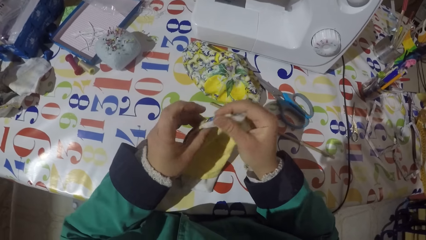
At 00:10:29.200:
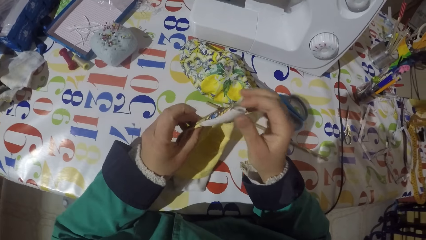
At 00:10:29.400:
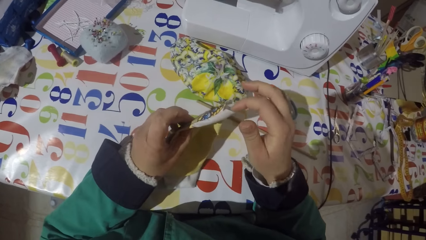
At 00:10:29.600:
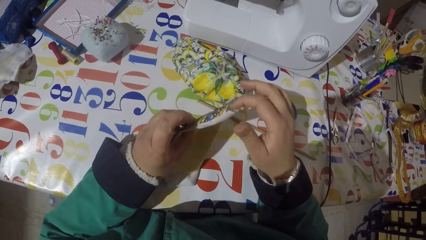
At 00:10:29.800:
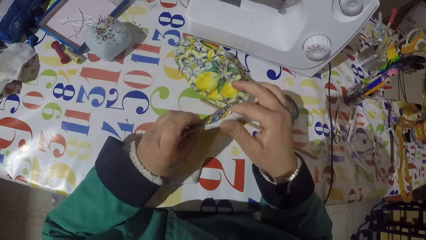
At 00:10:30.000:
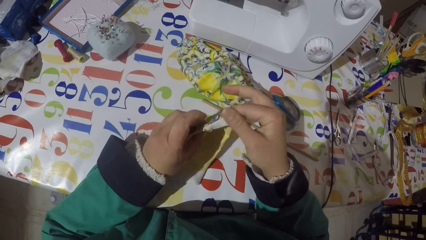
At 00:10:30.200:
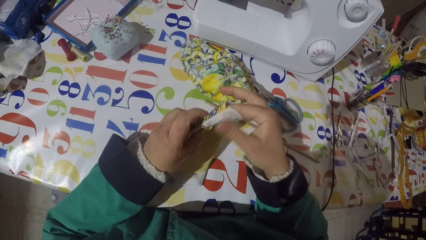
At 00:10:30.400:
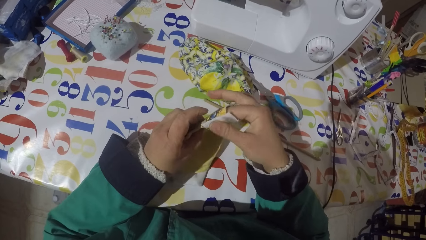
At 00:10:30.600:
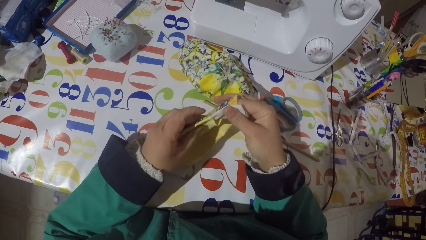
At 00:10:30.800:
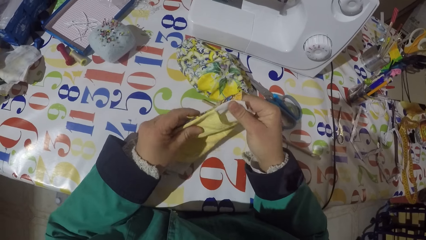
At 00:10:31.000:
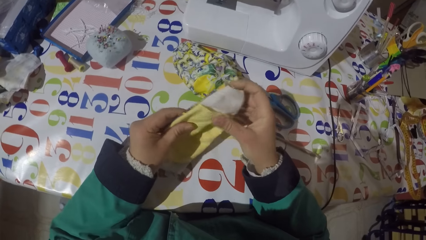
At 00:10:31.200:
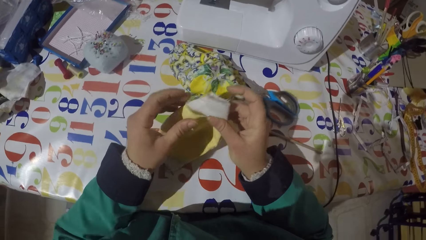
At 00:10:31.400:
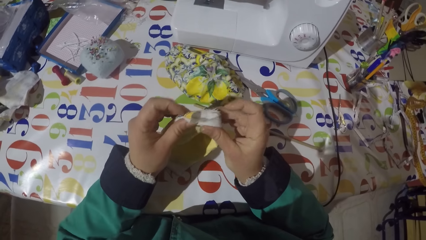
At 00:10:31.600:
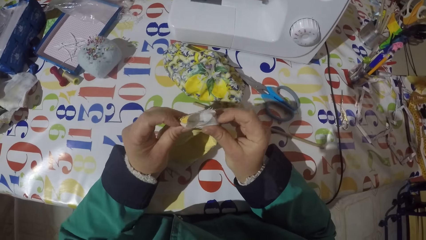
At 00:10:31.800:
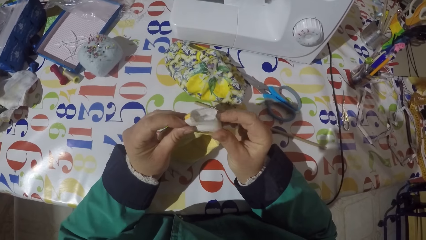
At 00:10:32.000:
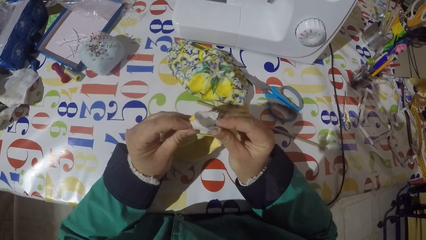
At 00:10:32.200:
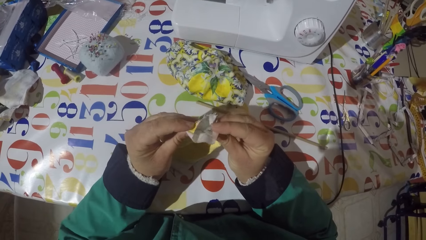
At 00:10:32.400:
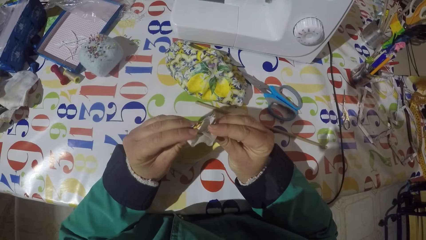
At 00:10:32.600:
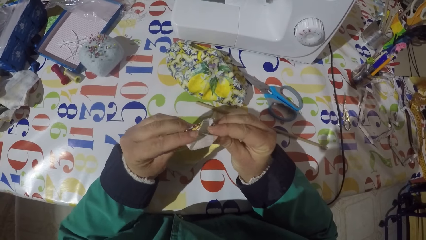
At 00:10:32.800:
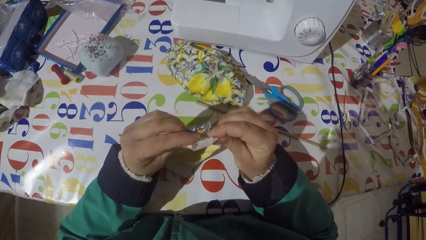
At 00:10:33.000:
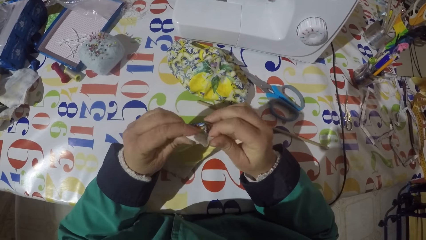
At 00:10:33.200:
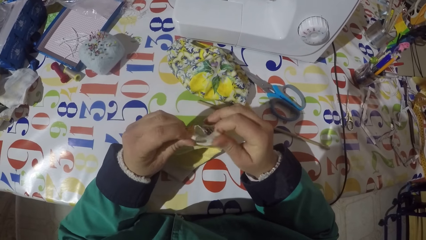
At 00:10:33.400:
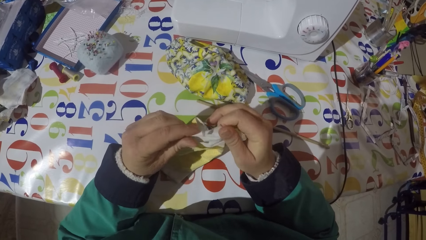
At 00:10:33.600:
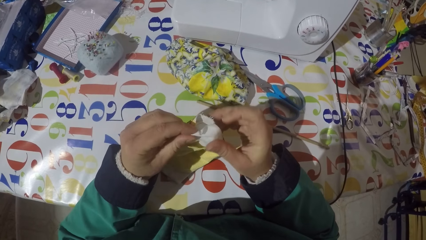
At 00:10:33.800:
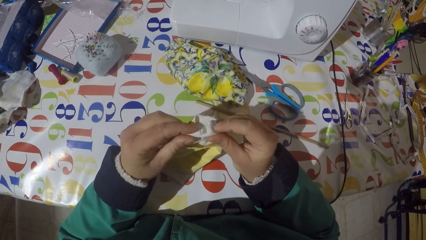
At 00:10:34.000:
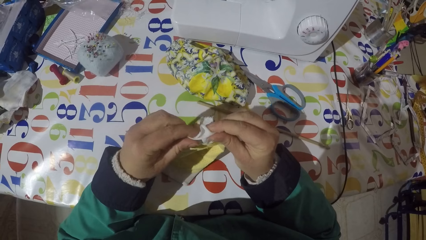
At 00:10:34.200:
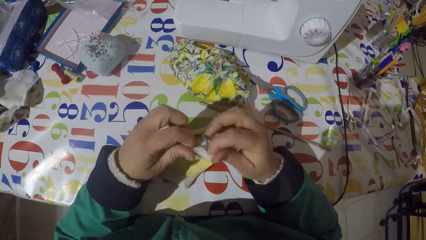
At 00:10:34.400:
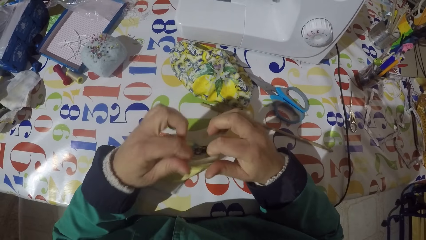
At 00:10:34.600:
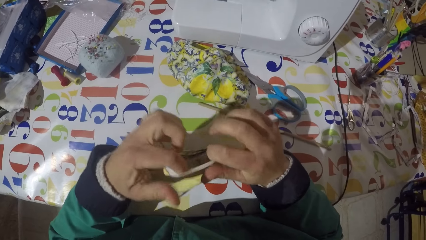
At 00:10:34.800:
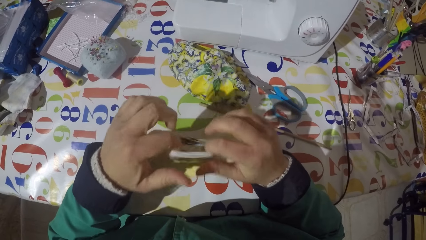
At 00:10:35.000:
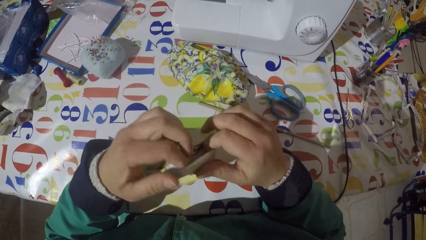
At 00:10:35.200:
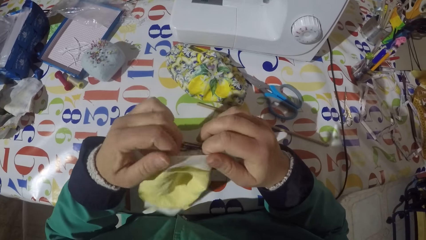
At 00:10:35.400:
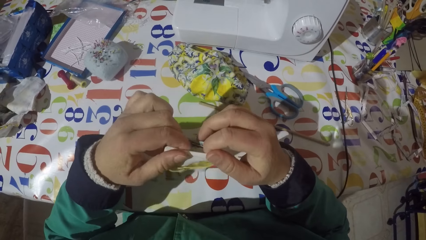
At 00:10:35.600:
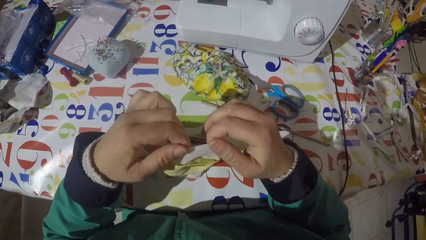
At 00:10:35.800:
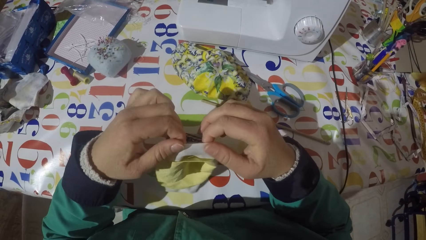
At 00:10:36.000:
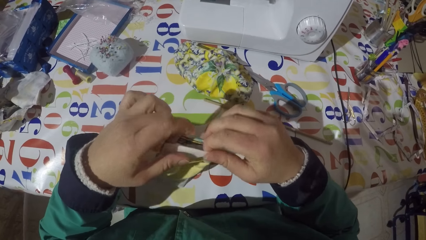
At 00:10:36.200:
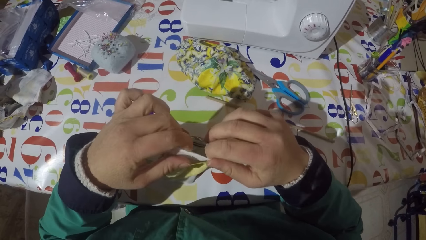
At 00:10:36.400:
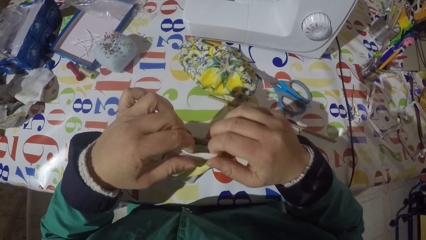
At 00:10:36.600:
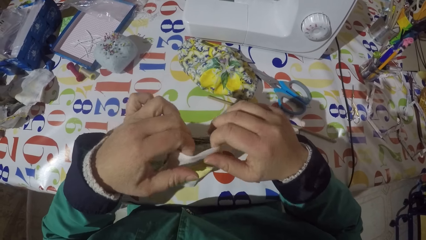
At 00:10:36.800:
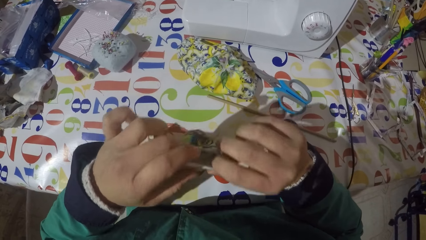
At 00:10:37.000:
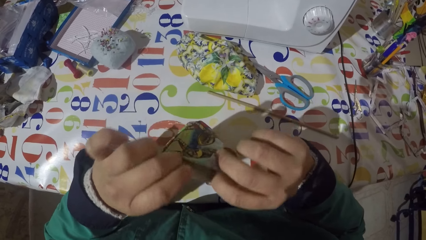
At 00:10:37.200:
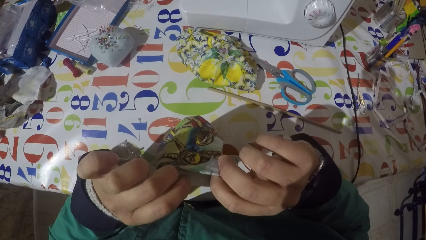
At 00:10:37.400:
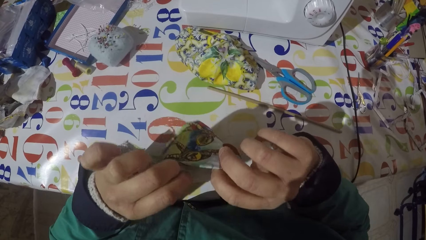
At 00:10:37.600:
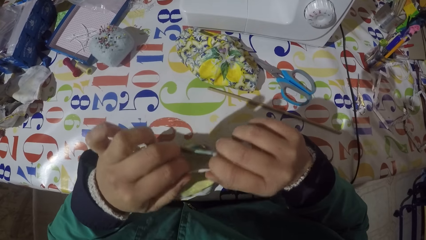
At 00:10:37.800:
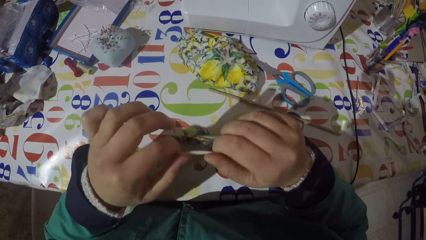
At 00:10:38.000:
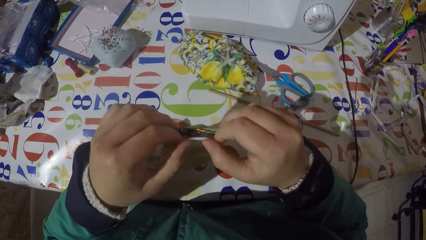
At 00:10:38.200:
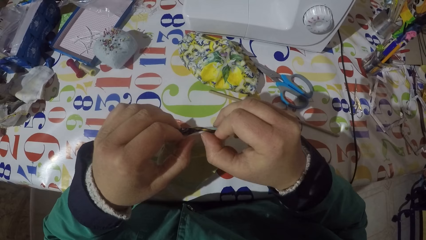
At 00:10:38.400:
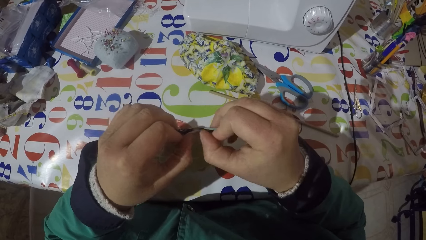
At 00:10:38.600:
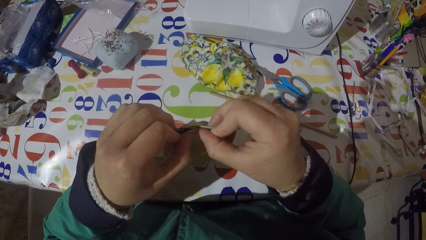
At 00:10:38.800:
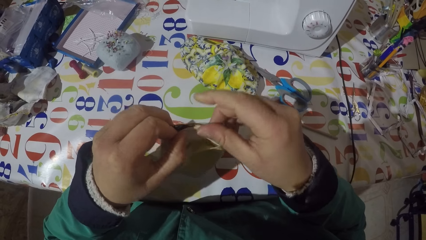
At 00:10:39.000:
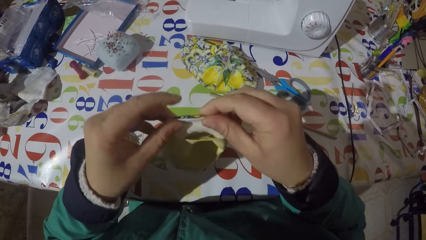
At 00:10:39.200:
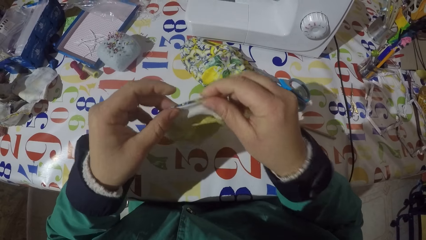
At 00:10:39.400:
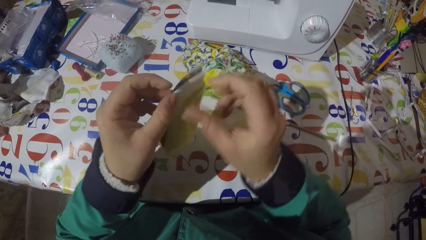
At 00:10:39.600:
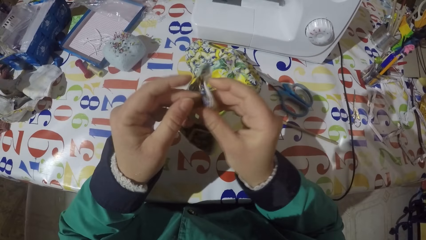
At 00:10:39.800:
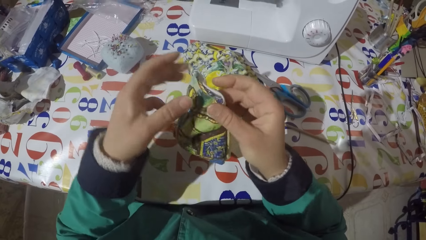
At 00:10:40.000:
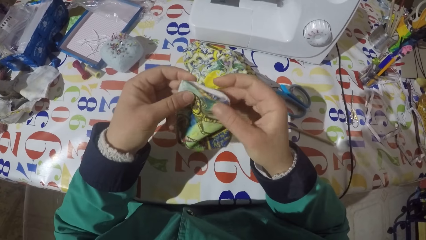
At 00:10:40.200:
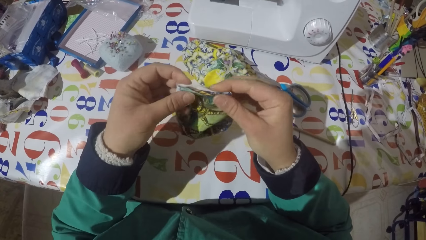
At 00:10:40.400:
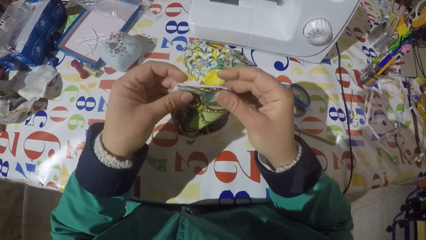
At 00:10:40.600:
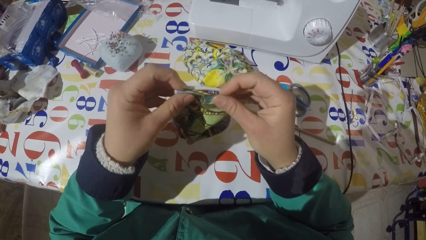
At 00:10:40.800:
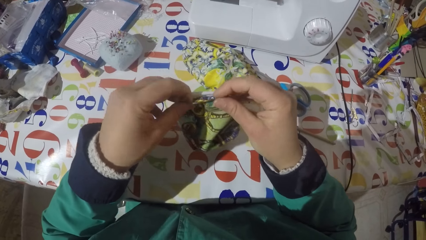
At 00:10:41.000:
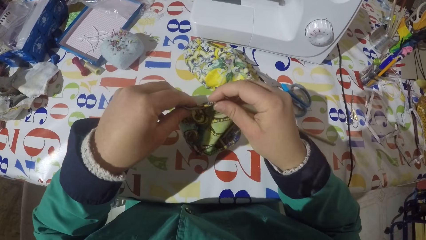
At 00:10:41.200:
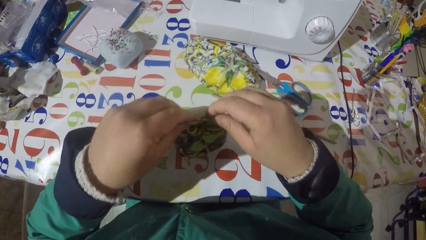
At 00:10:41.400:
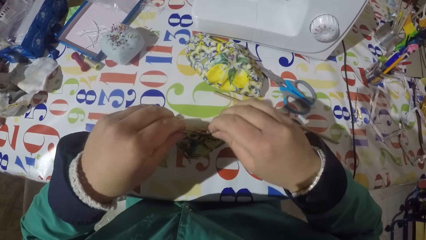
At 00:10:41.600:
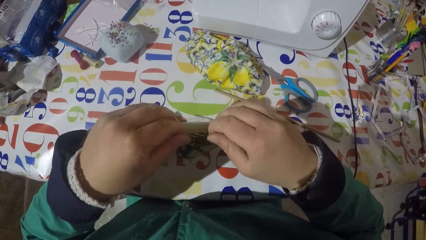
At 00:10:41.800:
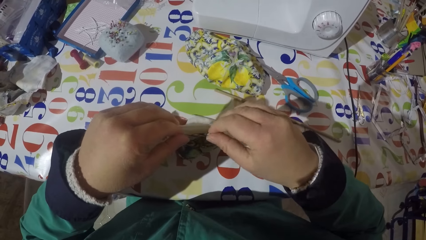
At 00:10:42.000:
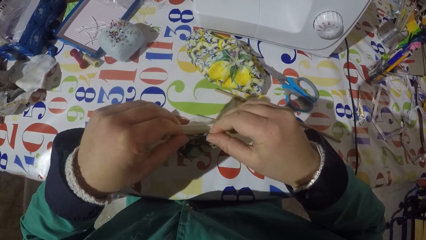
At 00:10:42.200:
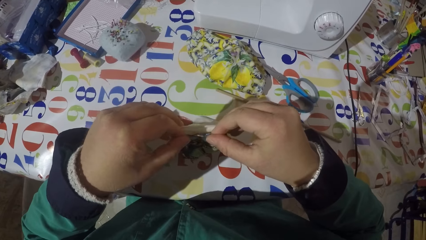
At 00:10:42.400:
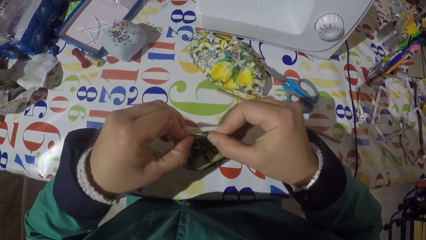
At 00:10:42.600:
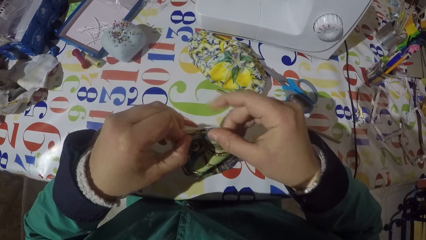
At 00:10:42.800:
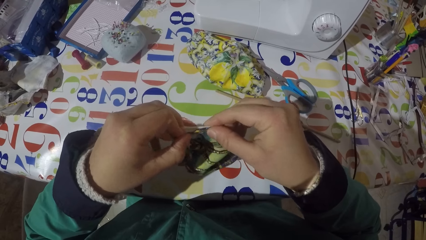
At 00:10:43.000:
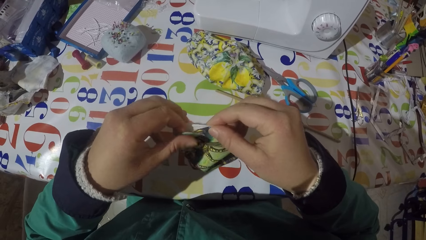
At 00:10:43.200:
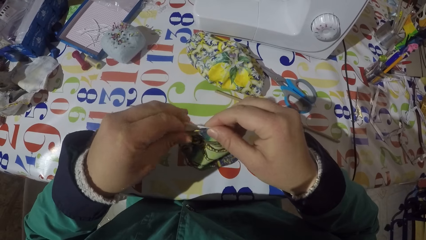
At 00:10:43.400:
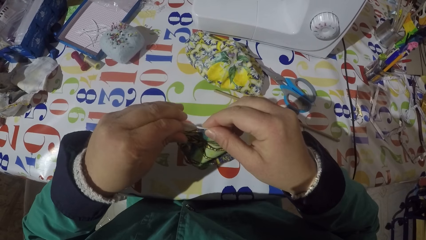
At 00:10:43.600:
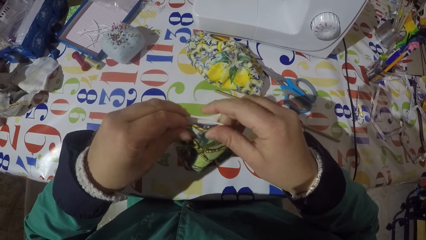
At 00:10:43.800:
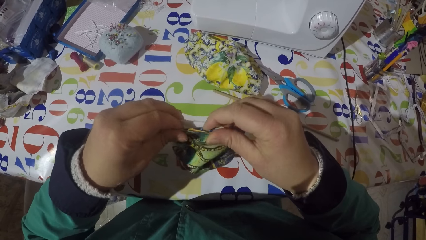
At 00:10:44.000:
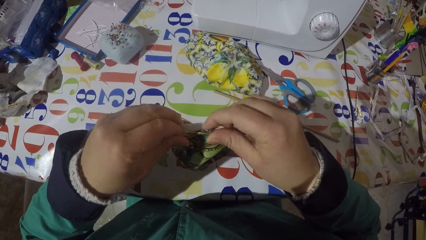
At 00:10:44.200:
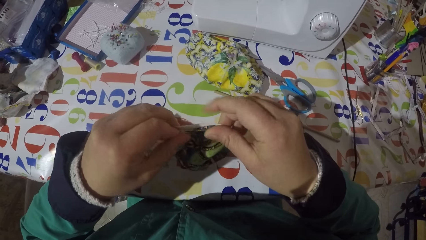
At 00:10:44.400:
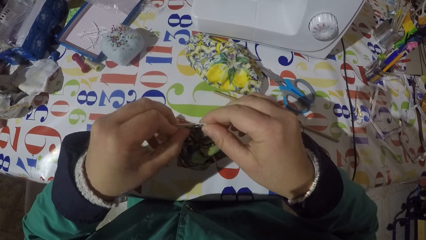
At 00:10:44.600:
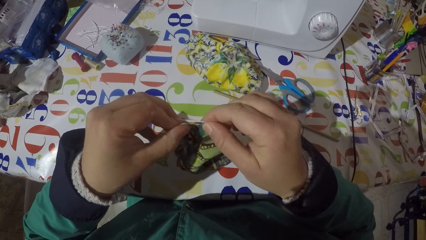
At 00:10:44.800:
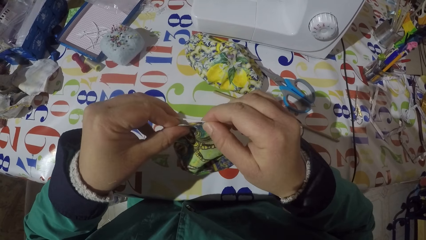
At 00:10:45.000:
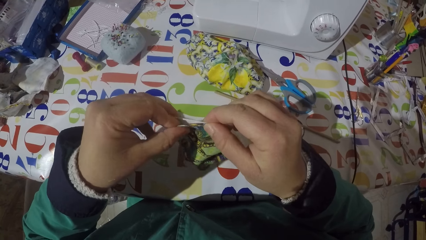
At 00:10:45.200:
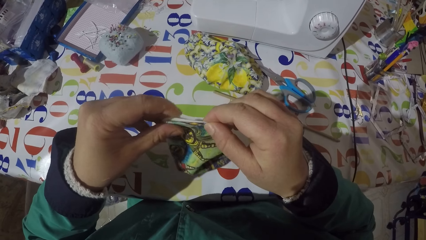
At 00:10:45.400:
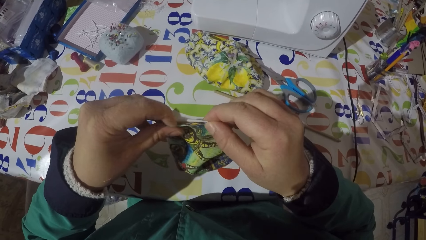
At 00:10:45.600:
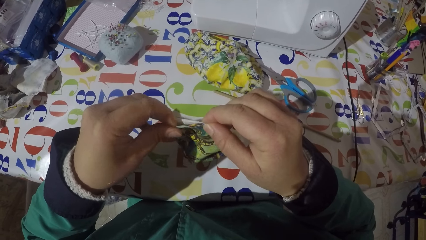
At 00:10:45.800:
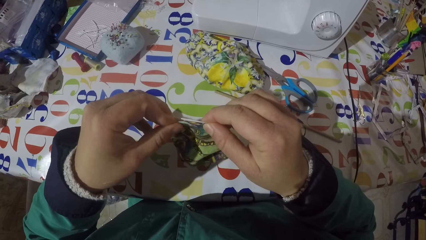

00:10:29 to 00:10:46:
The camera wearer folds the edge of a piece of cloth or garment. They stretch the piece of garment, fold the piece of garment, turn the piece of garment and align the piece of garment.
